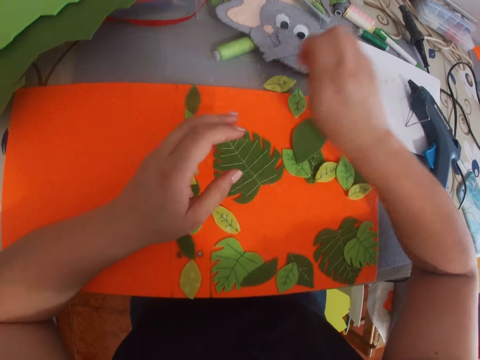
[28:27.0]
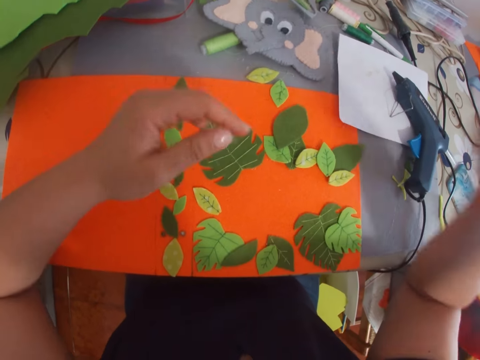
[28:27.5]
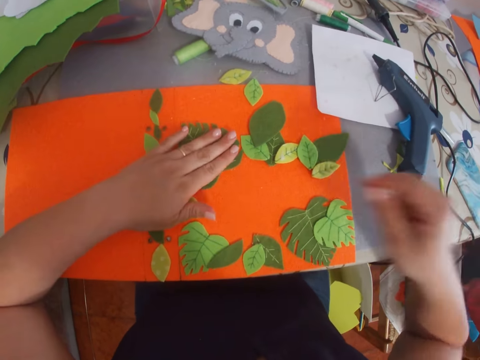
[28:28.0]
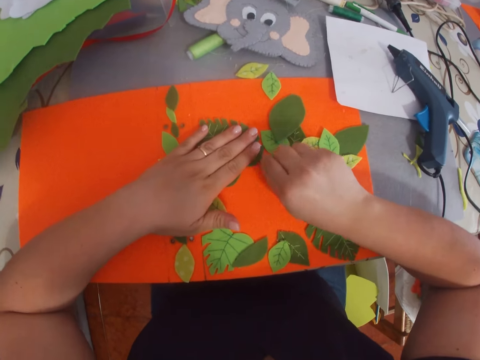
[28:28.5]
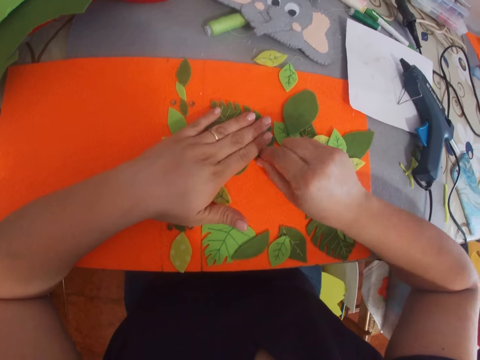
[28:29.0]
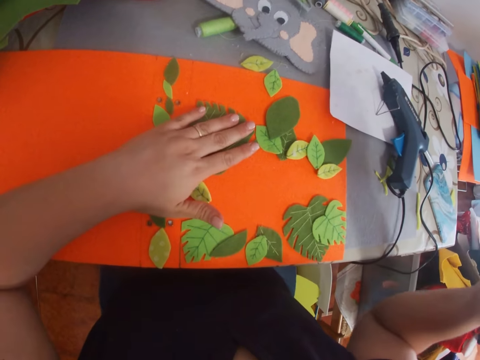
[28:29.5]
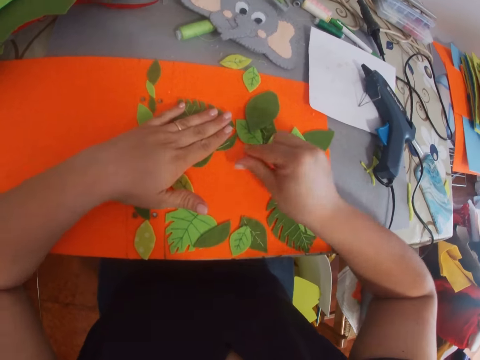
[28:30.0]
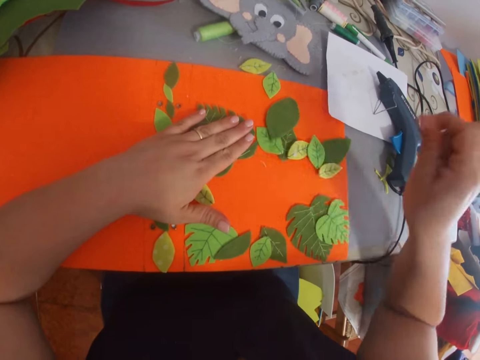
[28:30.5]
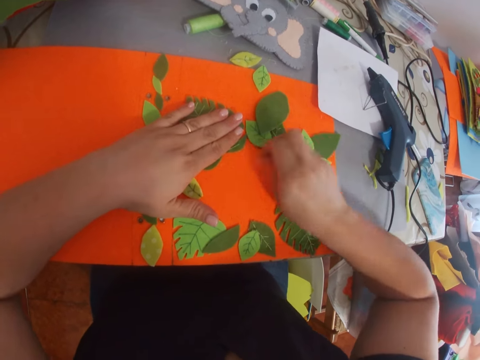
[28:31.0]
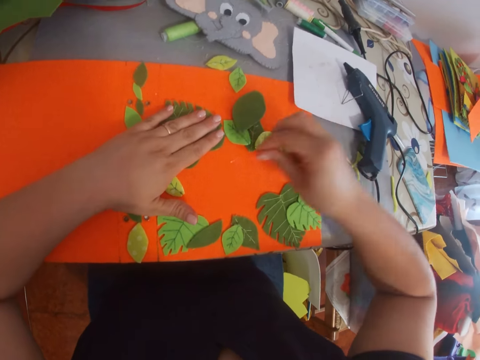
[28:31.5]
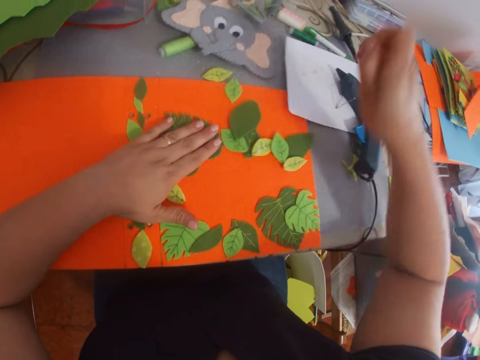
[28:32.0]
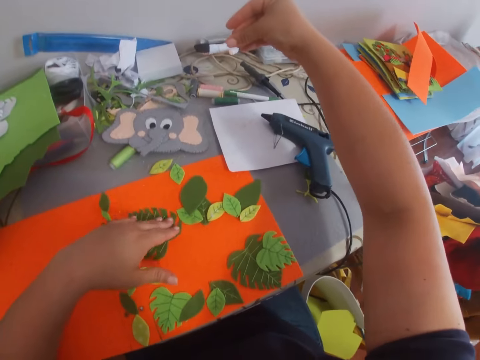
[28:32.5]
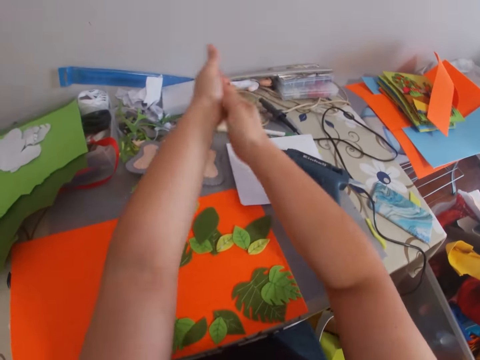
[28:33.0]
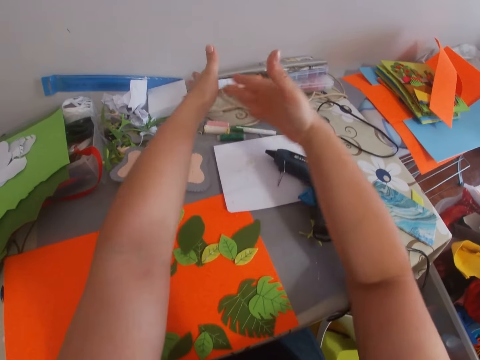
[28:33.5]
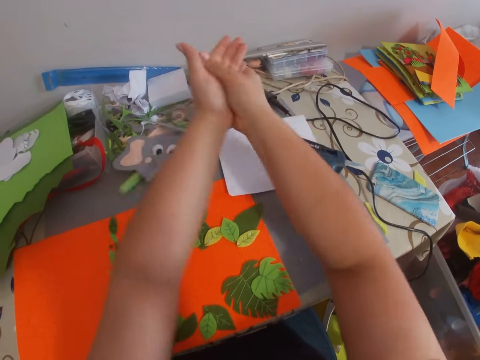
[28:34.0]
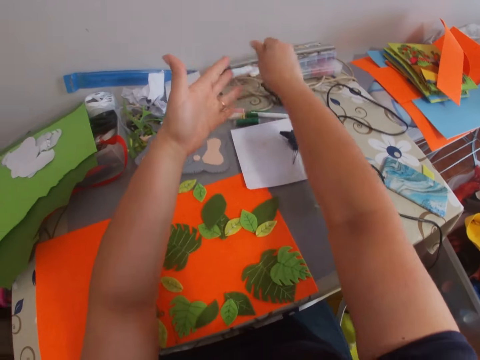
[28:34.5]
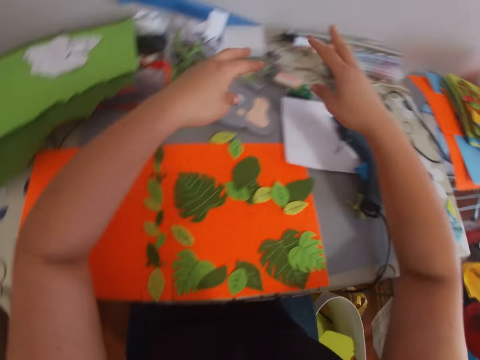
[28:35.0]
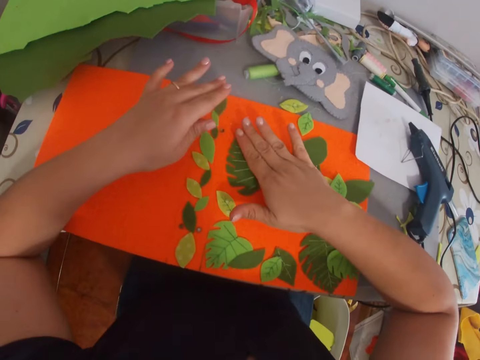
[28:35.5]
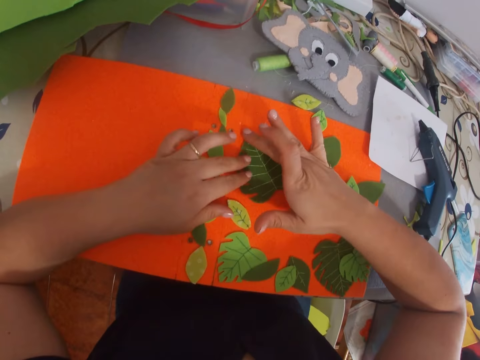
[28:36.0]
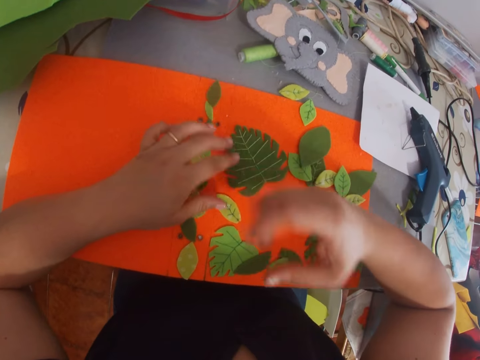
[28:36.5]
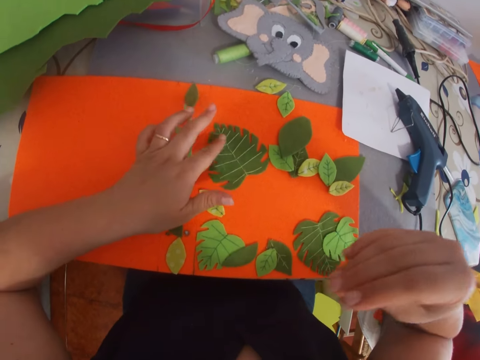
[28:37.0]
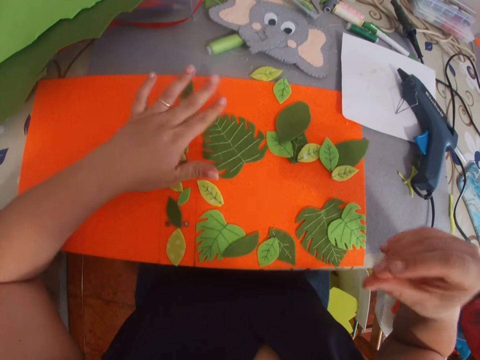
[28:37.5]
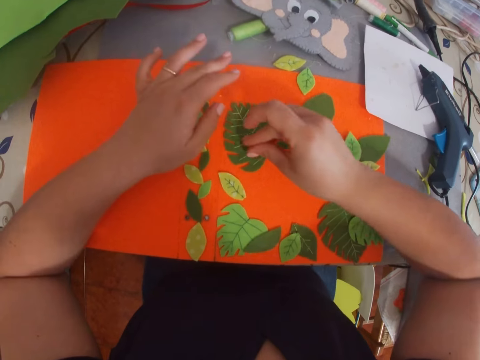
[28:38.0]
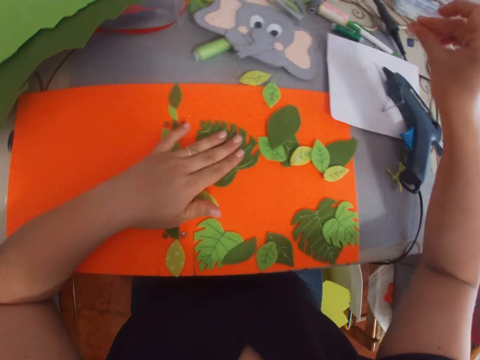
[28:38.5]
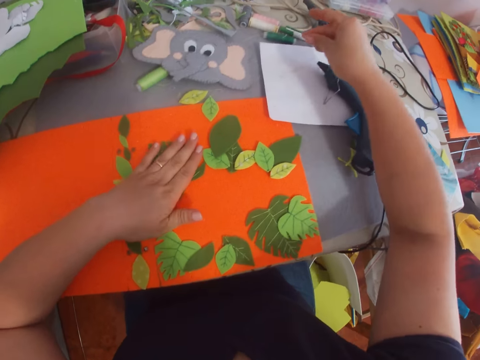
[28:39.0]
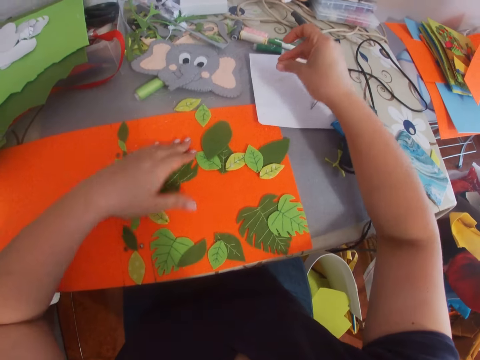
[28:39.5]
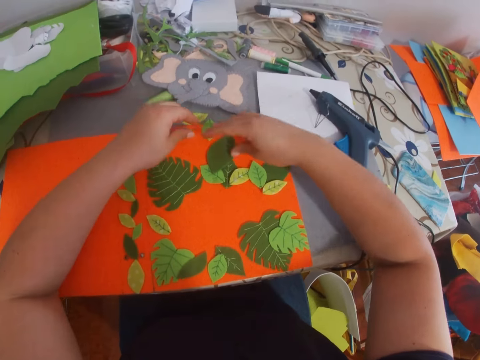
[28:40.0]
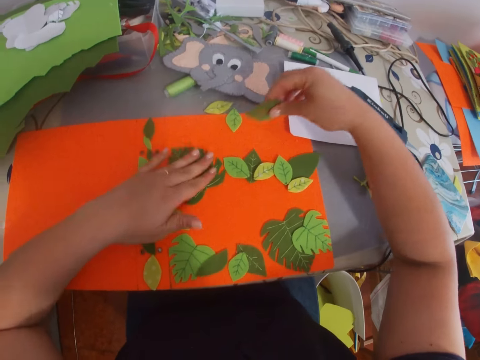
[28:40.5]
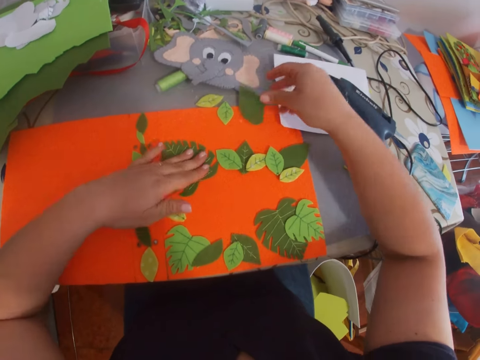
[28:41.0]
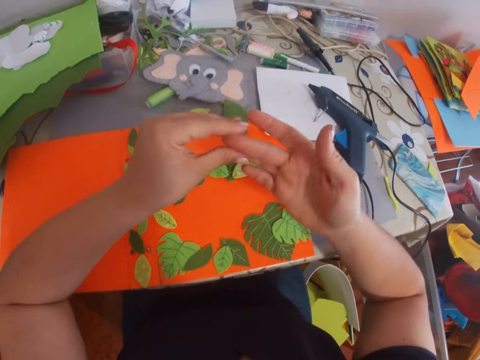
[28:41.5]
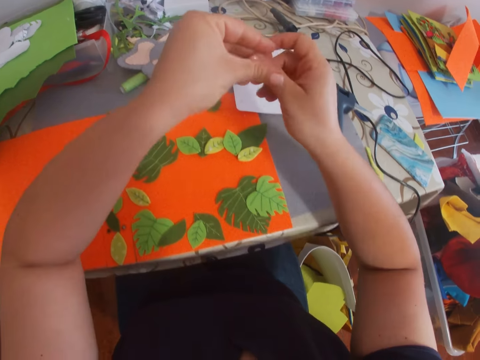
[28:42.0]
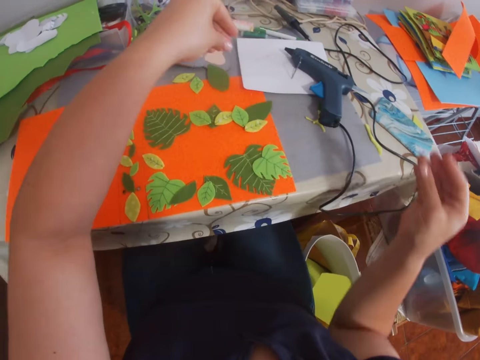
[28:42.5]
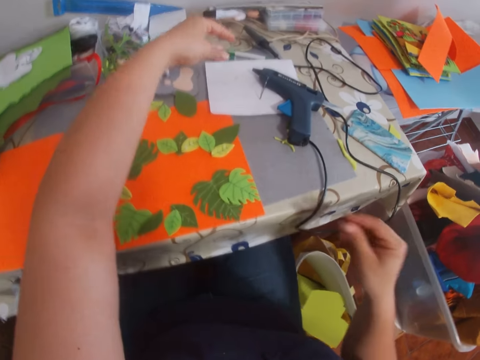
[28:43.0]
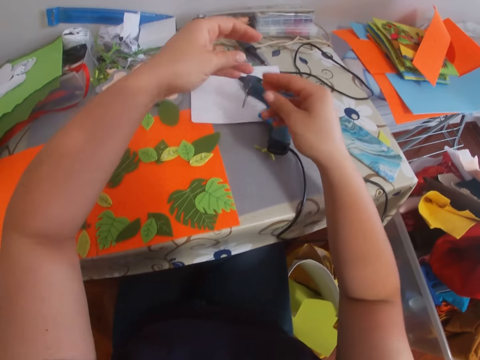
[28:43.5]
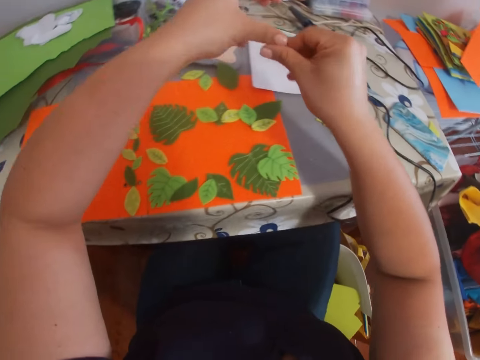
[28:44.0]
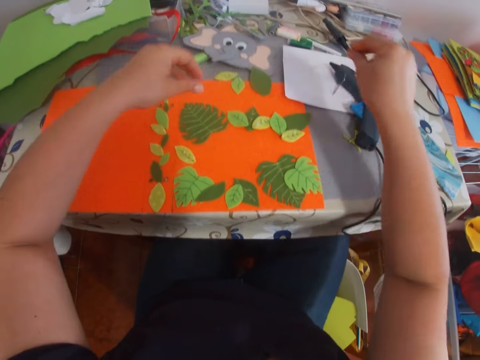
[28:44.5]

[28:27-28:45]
The camera wearer removes glue on a craft paper. She puts a hand on the craft paper. She removes glue on the craft paper. She rubs her hands together. She puts a hand on the craft paper. She presses the leaf on the piece of paper. She picks dry glue and puts down the dry glue. She picks the leaf from the piece of paper. She puts down the craft paper. She removes glue from her fingers.

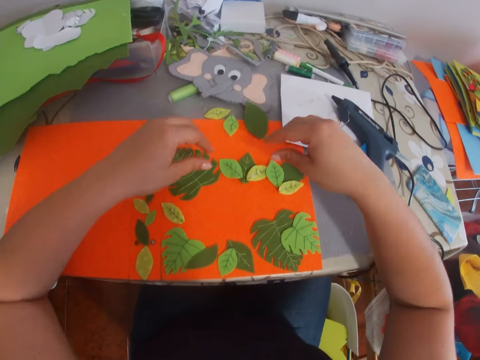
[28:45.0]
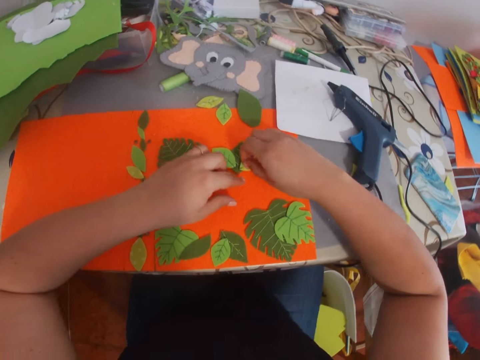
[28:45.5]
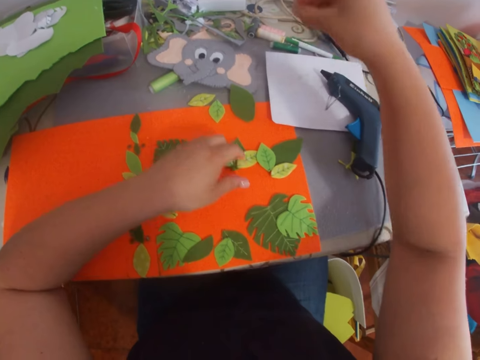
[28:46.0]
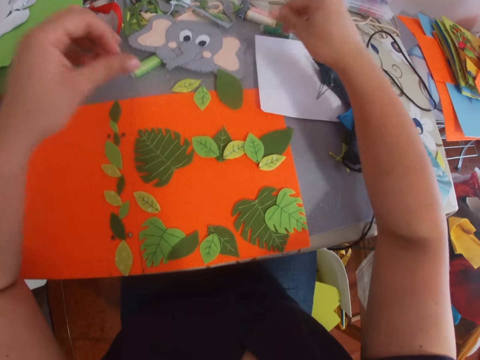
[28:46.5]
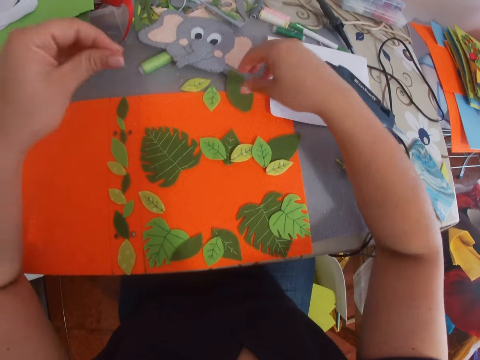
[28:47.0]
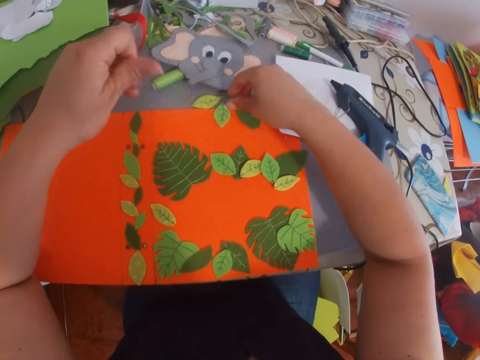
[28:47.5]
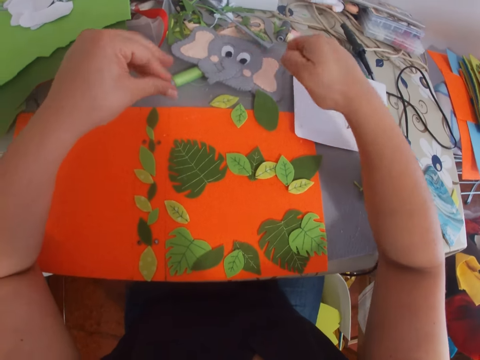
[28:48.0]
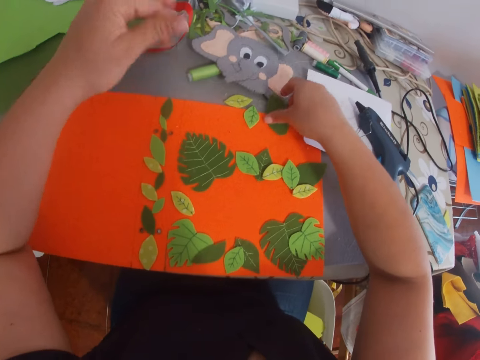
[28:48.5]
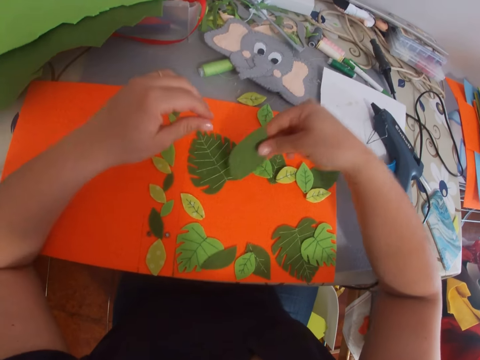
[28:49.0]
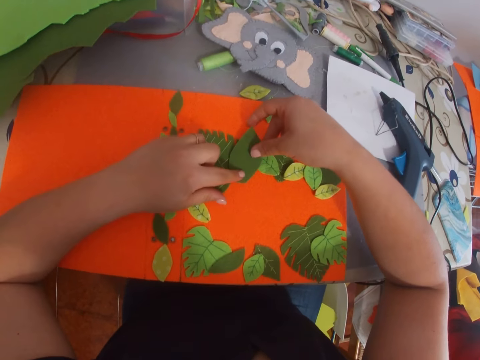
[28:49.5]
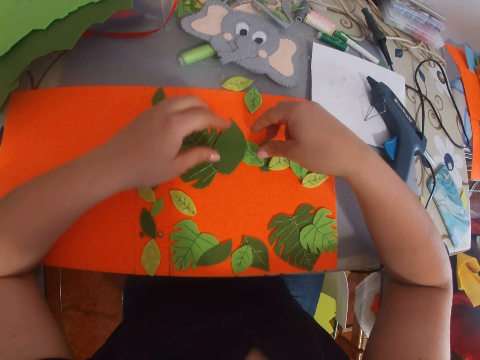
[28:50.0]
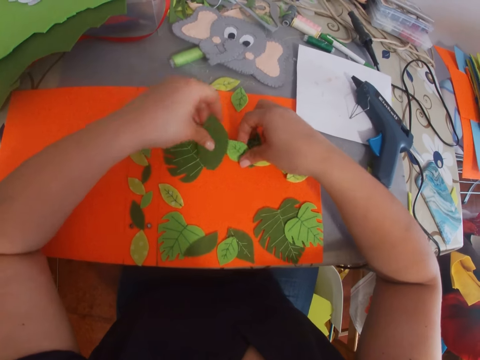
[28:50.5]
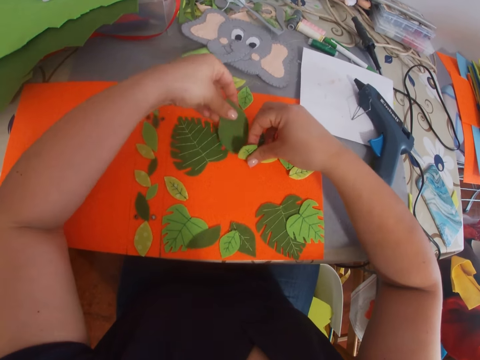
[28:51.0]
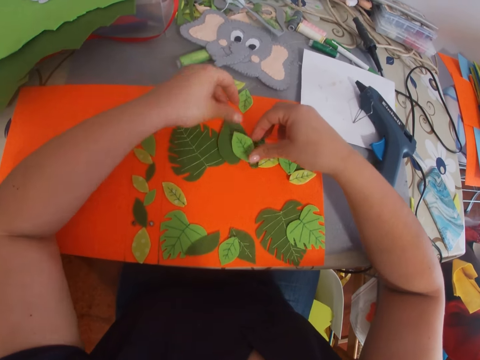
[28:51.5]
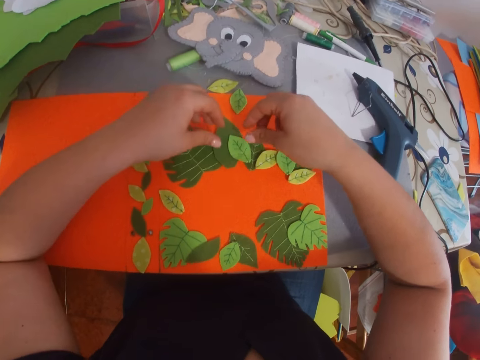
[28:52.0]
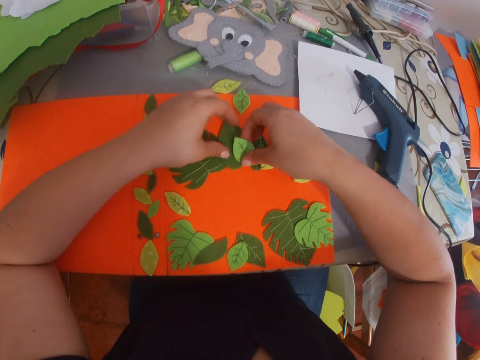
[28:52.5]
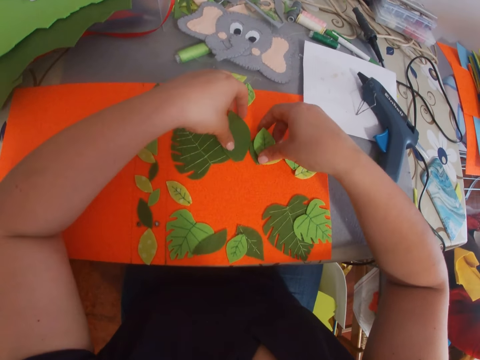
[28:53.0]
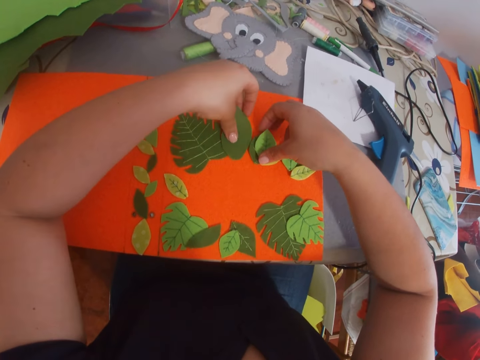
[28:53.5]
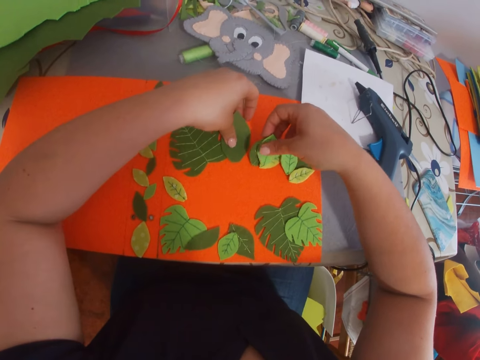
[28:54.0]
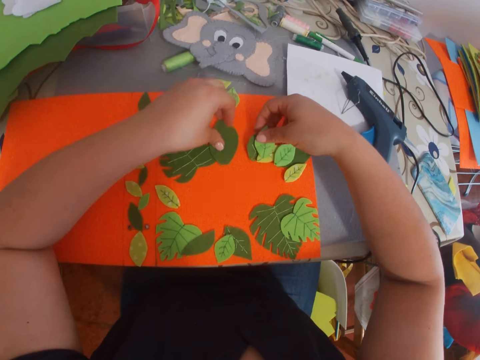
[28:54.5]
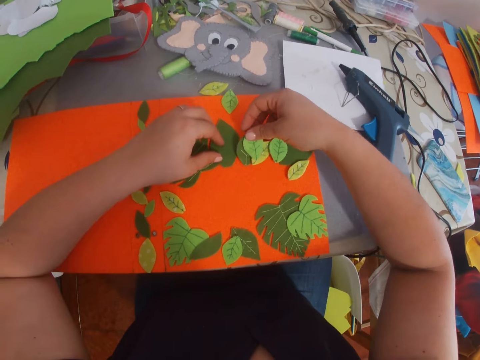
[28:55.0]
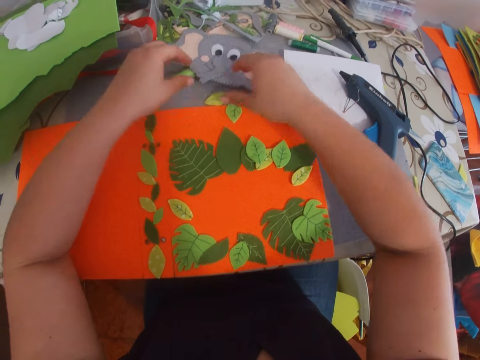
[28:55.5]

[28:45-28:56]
The camera wearer removes glue on a craft paper. They put down dry glue. They pick a leaf from the piece of paper. They place the leaf on the piece of paper. They move the craft paper on a file folder. They move craft papers on the file folder.
